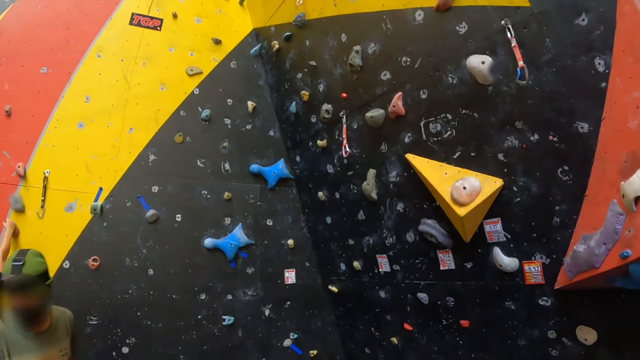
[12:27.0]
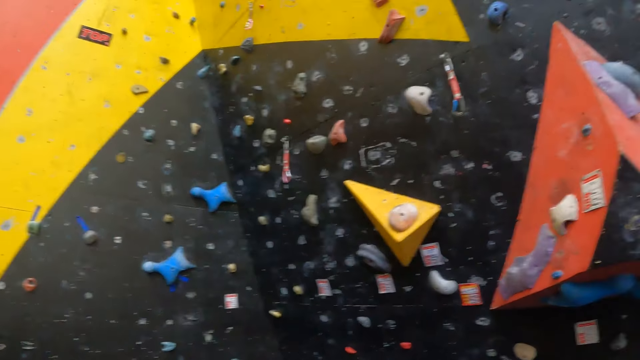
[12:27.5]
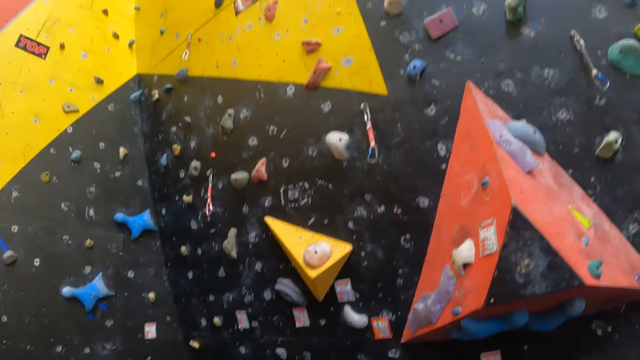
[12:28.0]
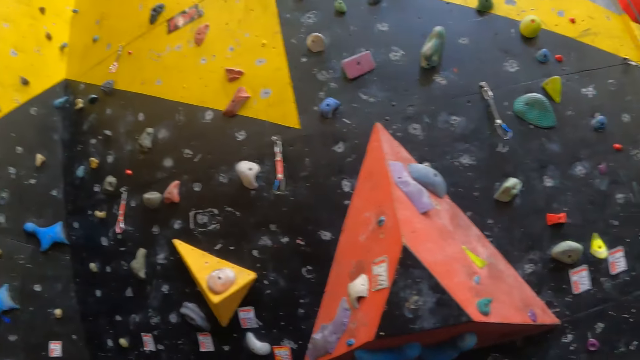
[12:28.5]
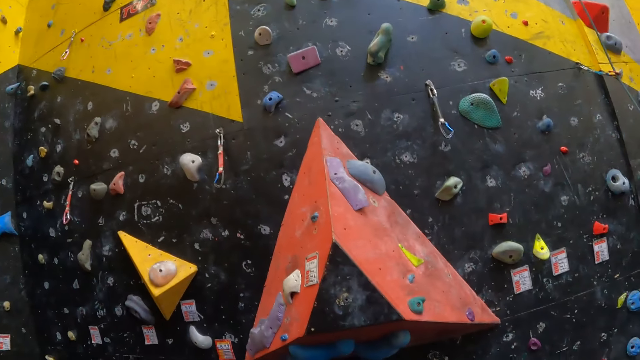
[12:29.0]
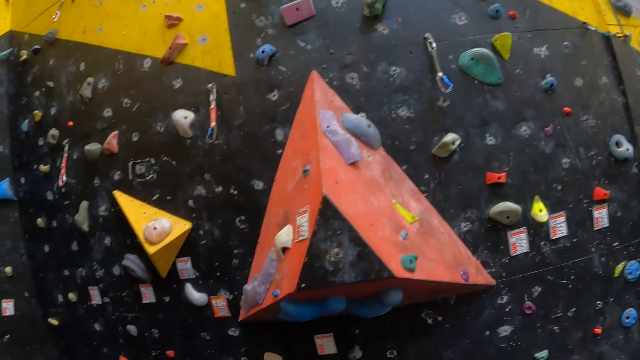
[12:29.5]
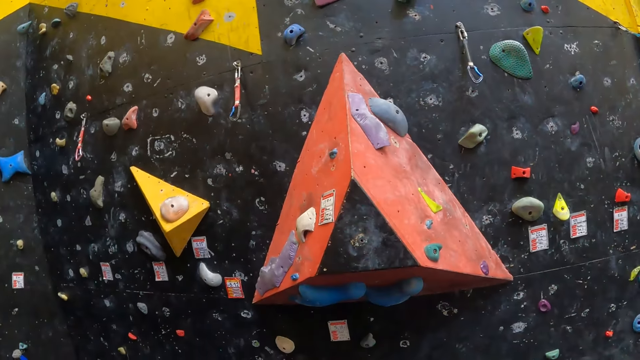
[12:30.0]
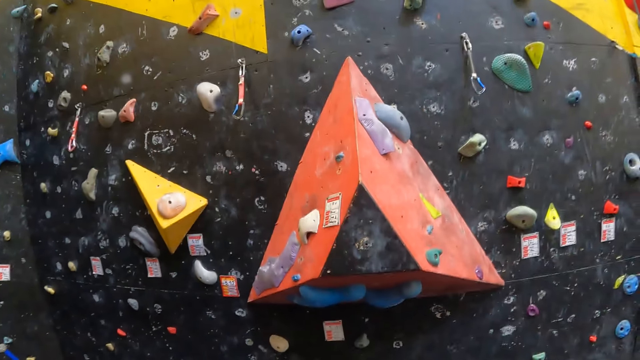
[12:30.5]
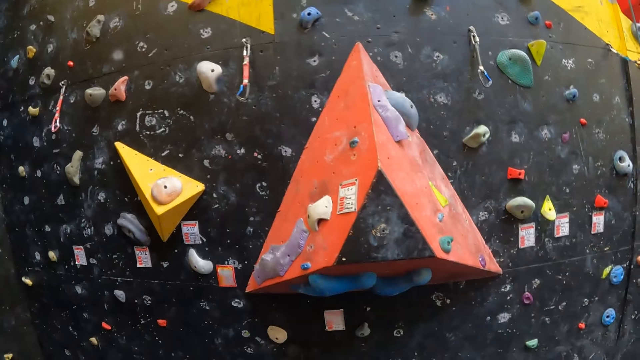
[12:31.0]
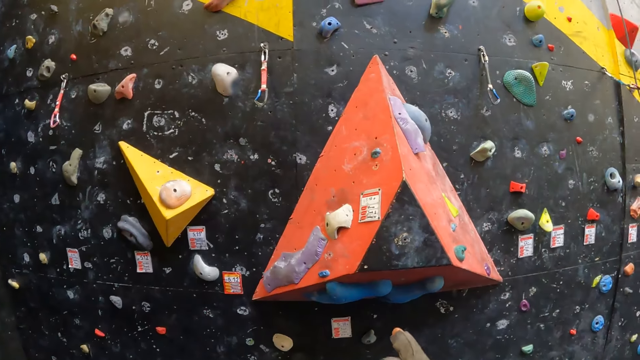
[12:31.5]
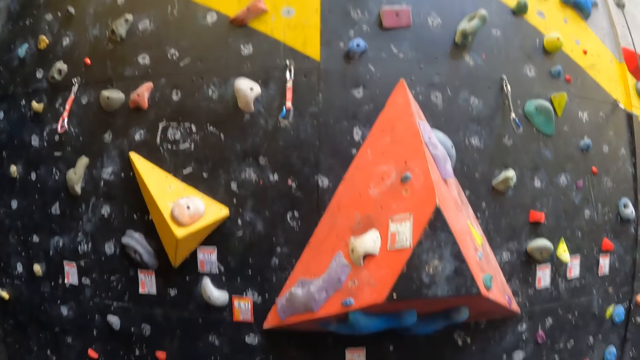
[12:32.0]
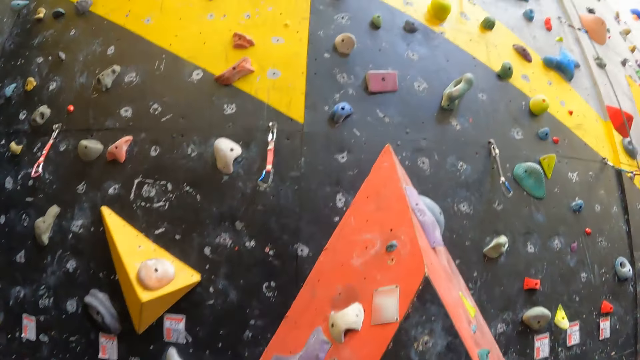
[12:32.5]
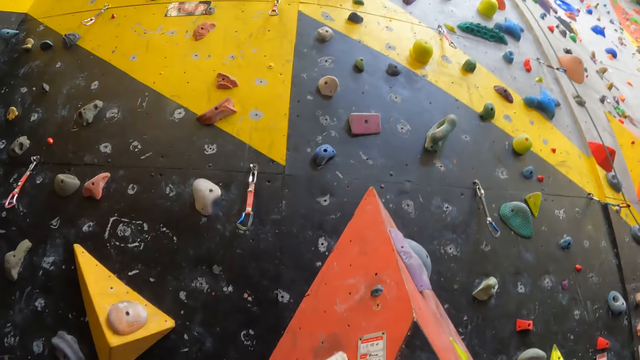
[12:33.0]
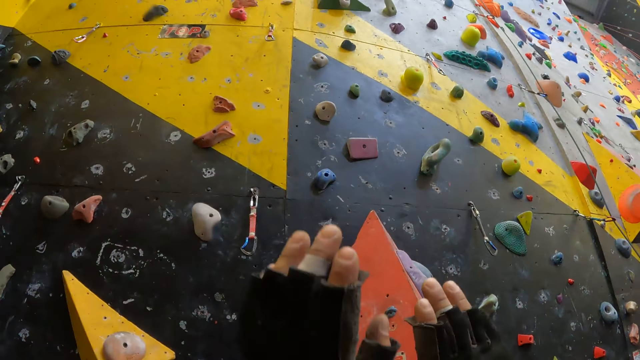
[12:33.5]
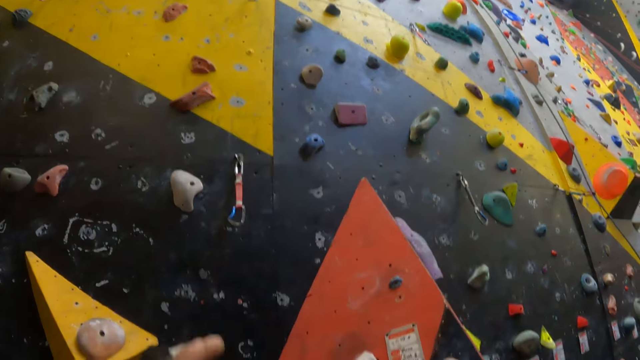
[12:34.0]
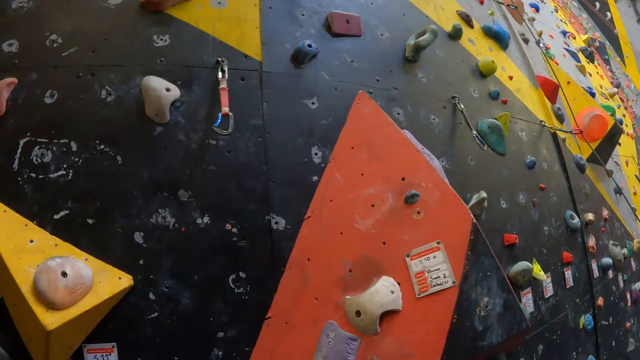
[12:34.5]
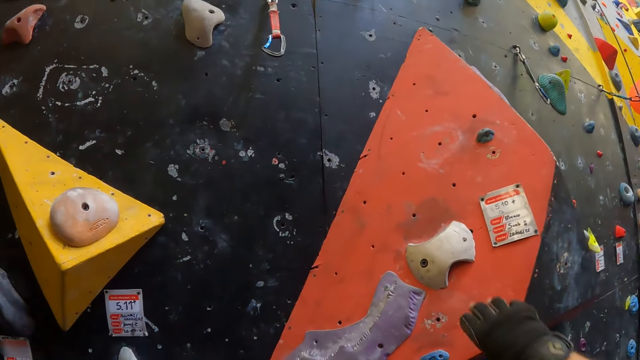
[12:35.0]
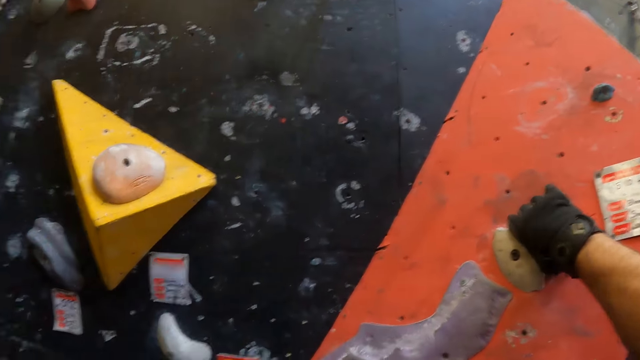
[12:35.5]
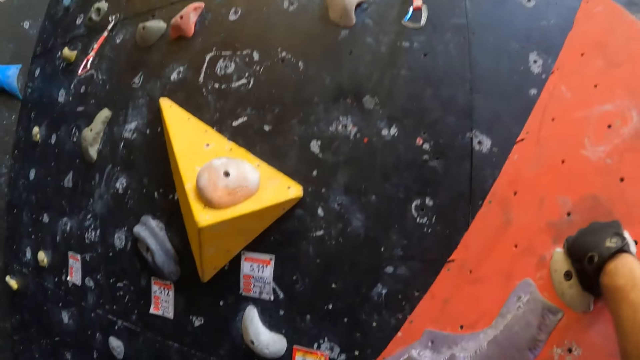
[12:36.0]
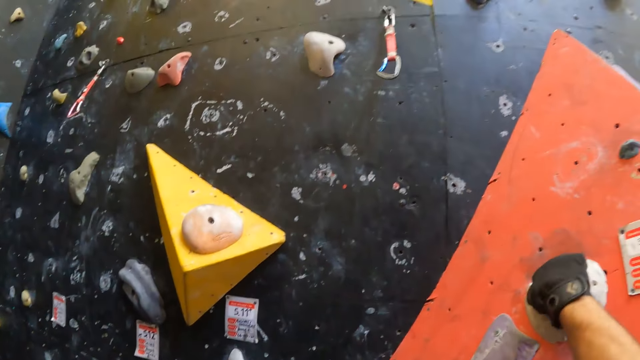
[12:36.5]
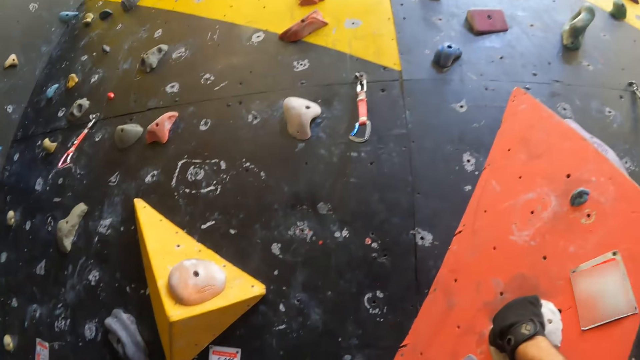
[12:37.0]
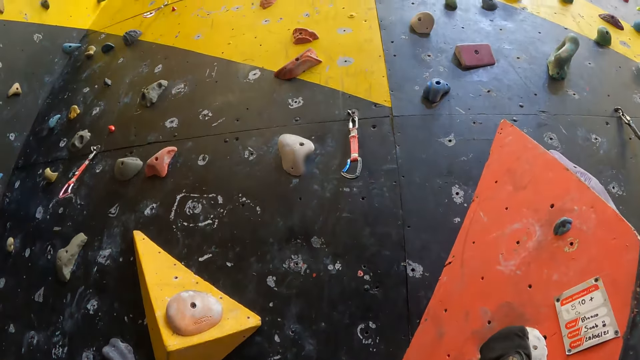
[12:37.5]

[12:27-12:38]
A man walks away from the bouldering board. The camera wearer looks at the bouldering board. He moves a hand. He lifts his hands, drops his hands, and holds the climbing hook.

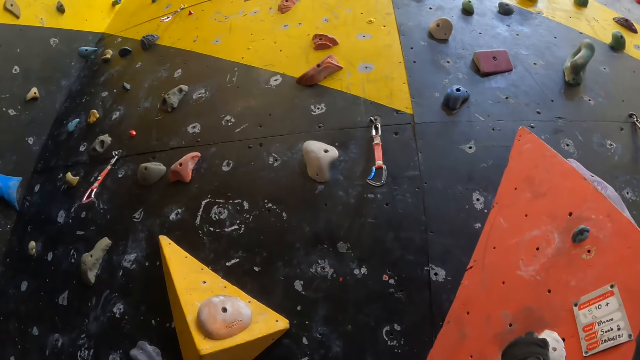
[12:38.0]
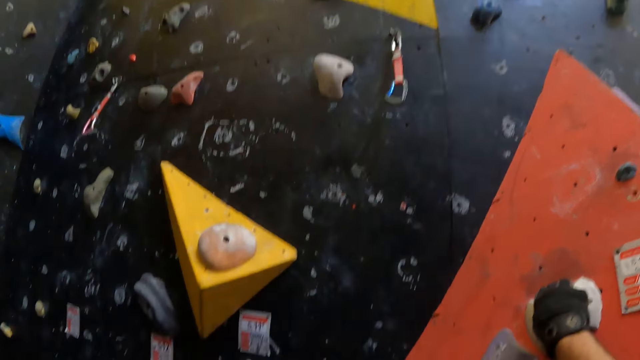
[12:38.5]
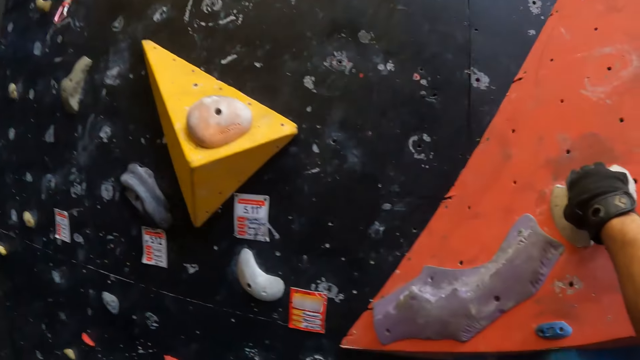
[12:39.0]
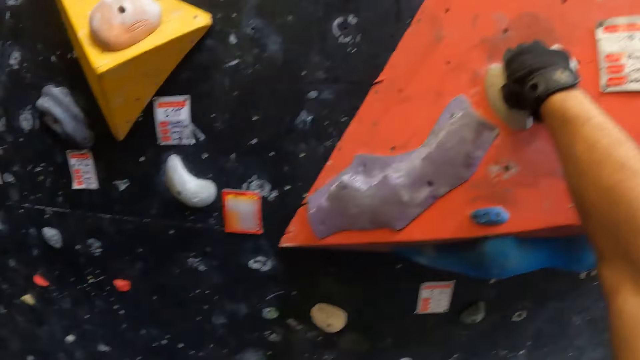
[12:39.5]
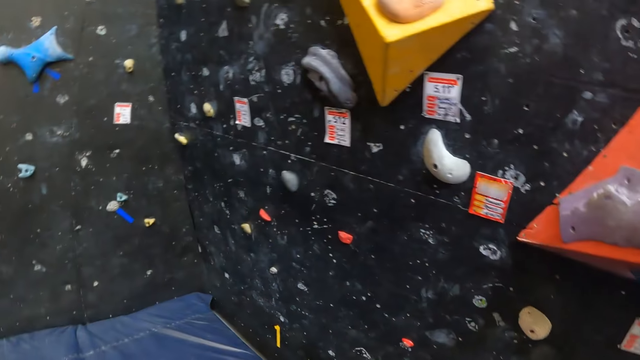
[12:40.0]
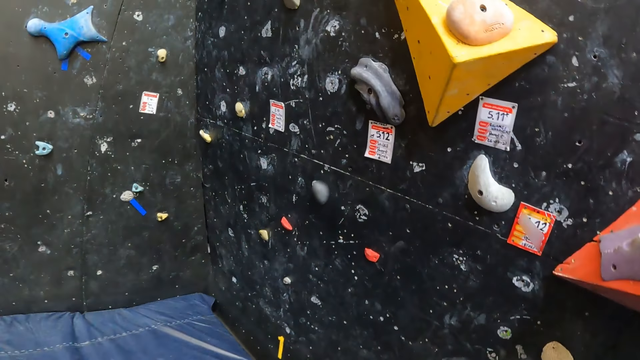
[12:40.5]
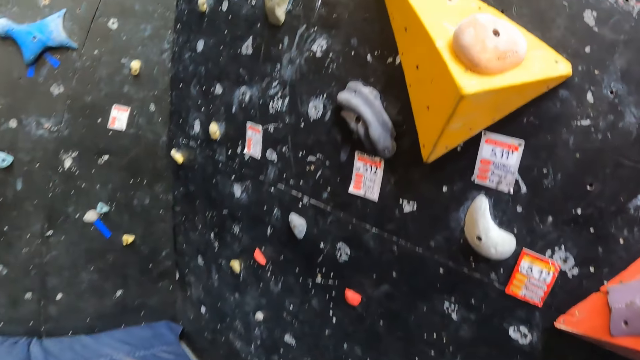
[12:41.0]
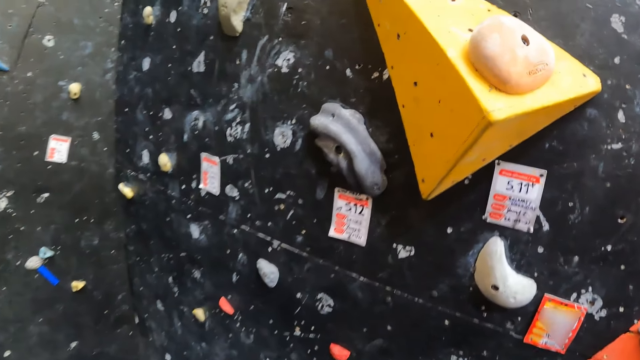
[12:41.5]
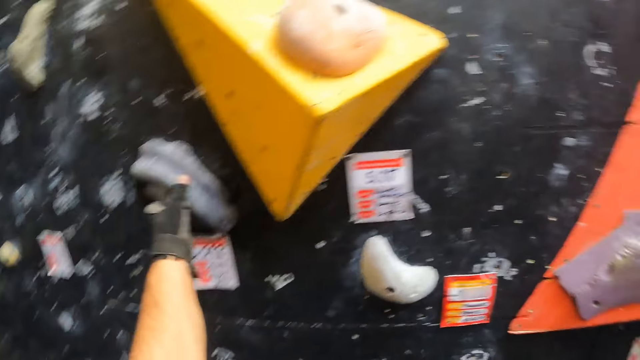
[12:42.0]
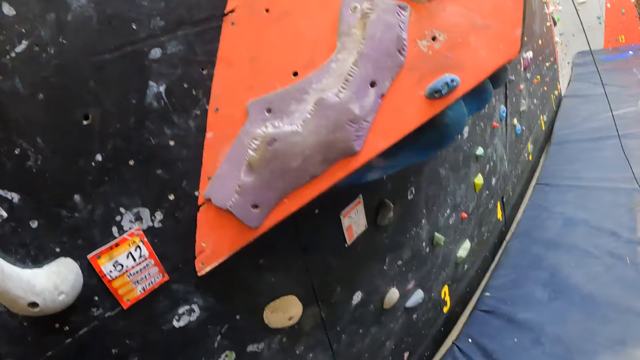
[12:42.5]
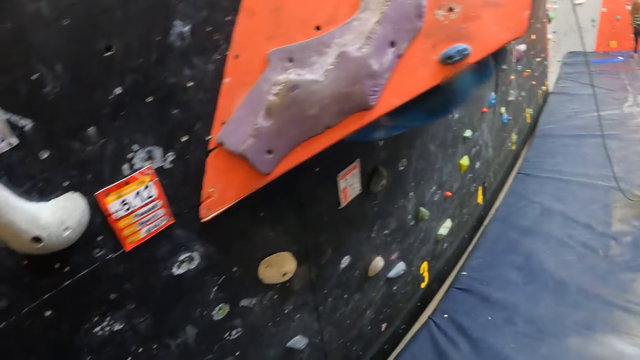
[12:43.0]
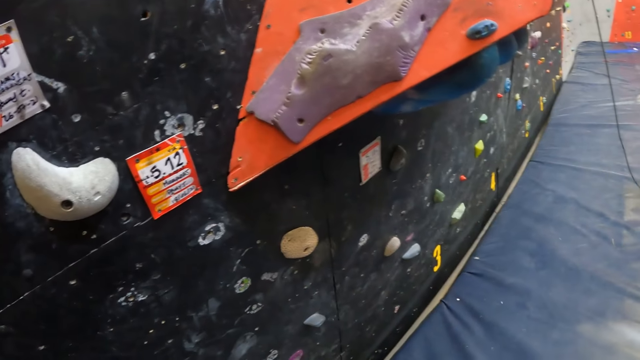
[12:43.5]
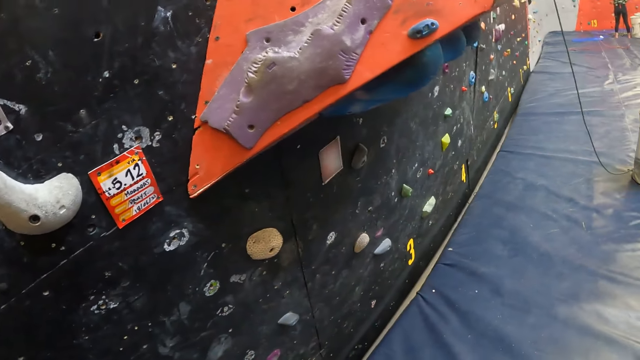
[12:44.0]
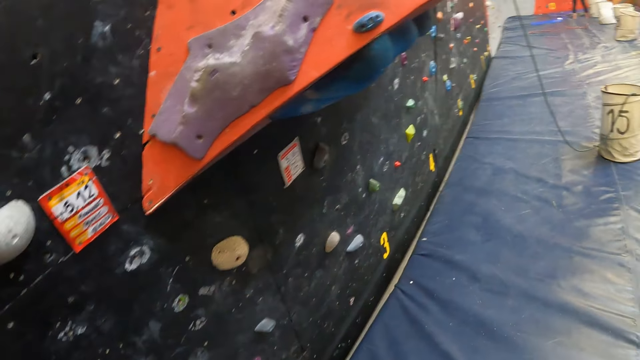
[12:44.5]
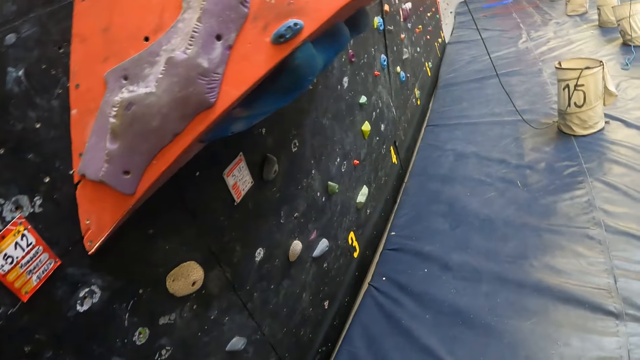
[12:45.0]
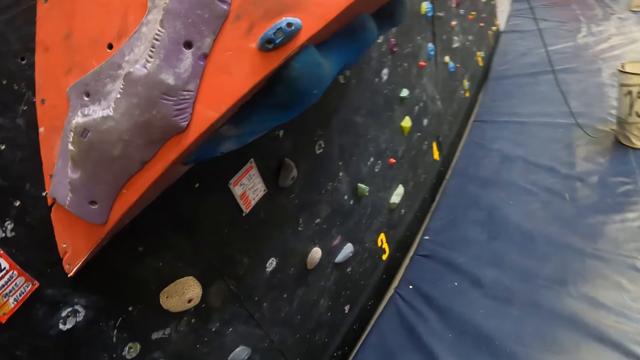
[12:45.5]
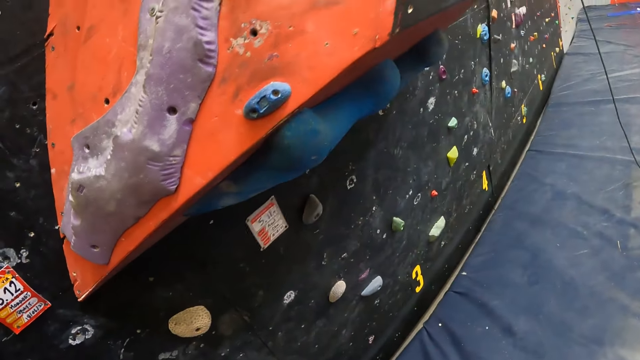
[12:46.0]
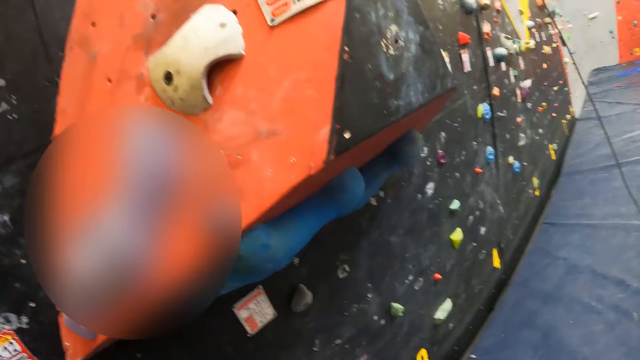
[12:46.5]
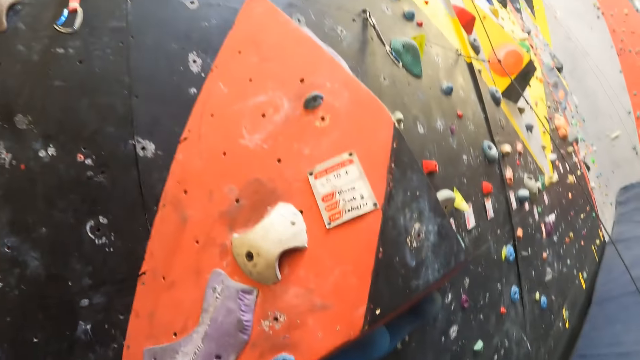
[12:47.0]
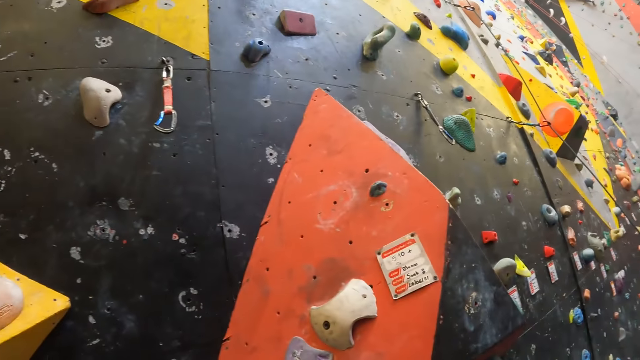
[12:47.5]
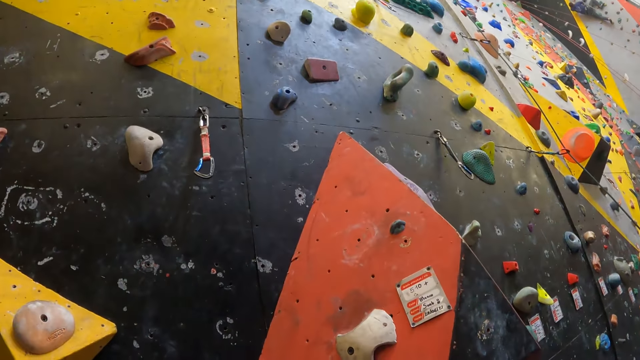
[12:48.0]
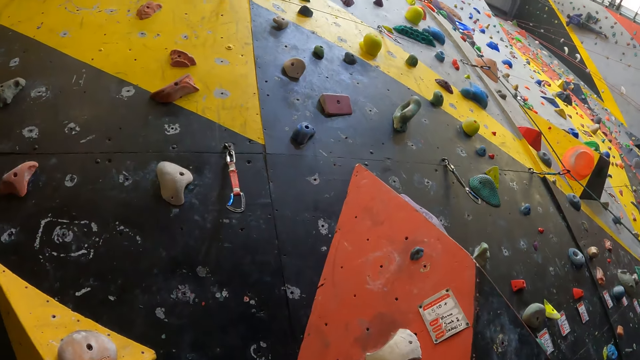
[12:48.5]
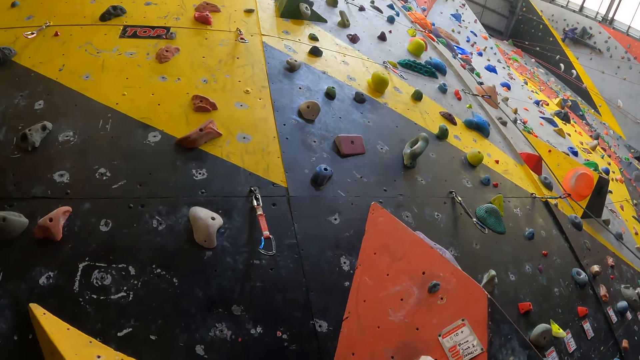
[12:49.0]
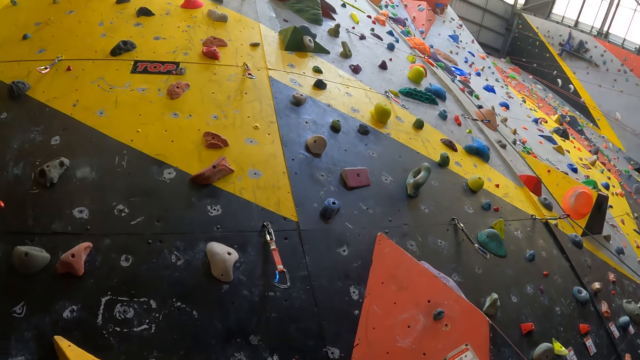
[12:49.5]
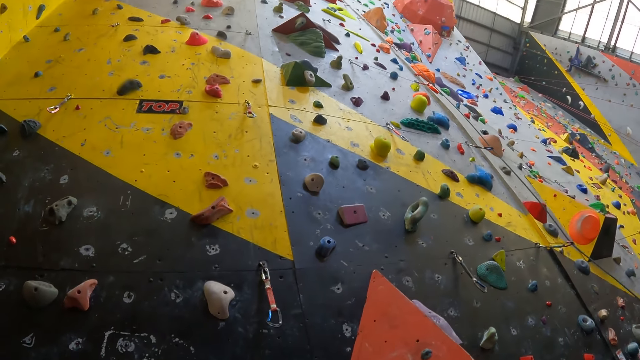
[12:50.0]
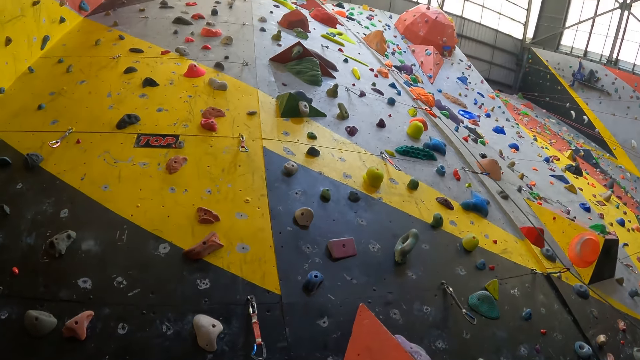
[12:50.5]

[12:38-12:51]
The camera wearer looks at the bouldering board. They hold the climbing hook. They look at the bouldering board again.
